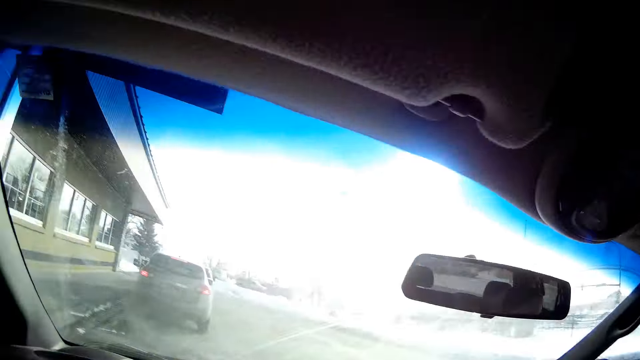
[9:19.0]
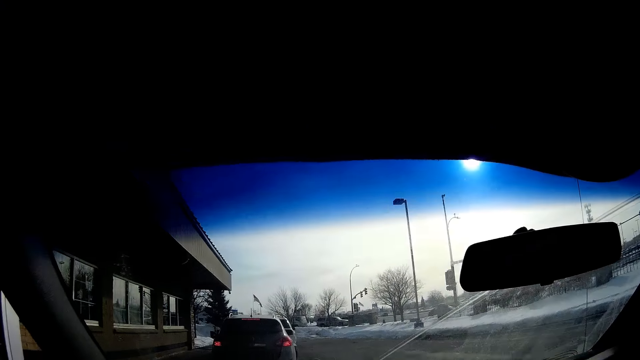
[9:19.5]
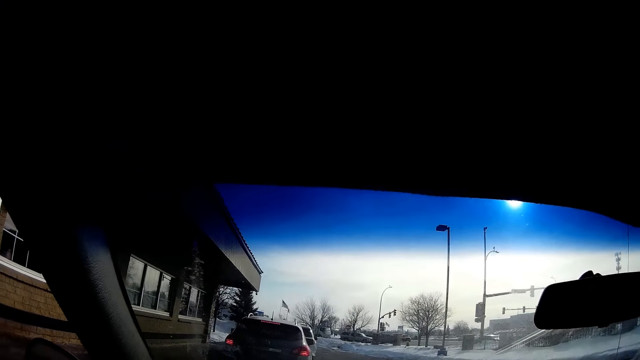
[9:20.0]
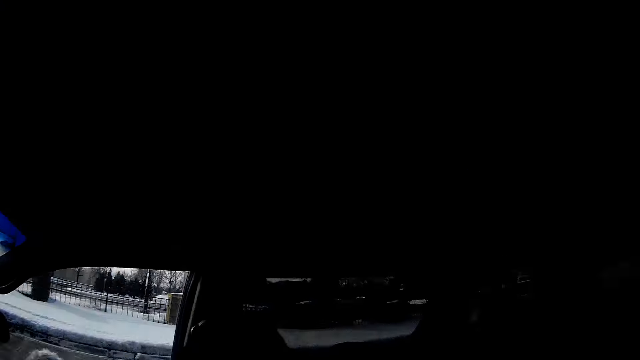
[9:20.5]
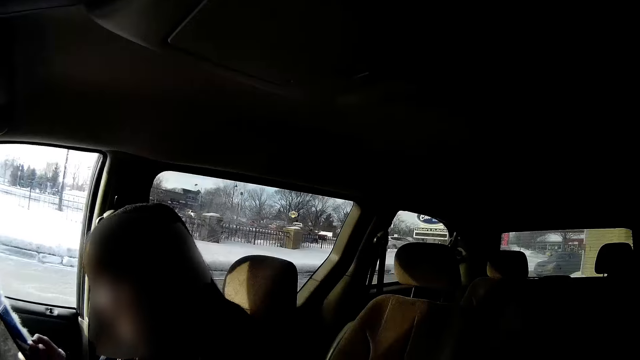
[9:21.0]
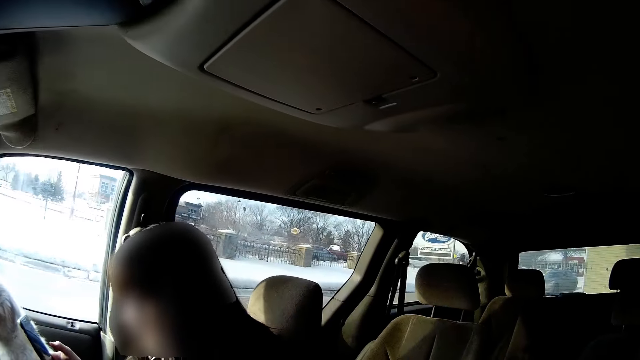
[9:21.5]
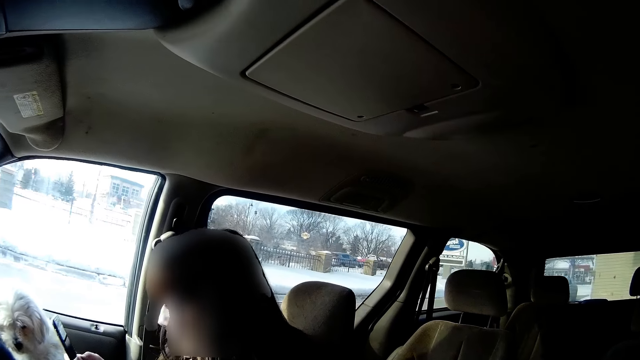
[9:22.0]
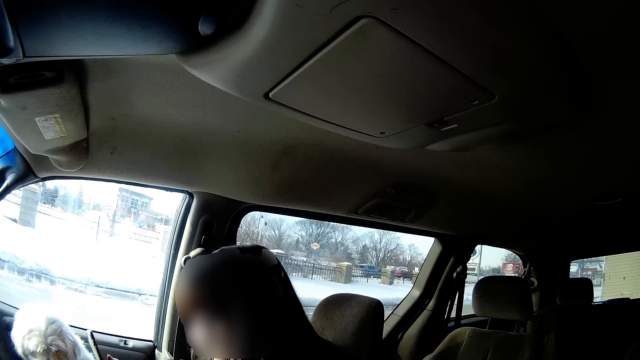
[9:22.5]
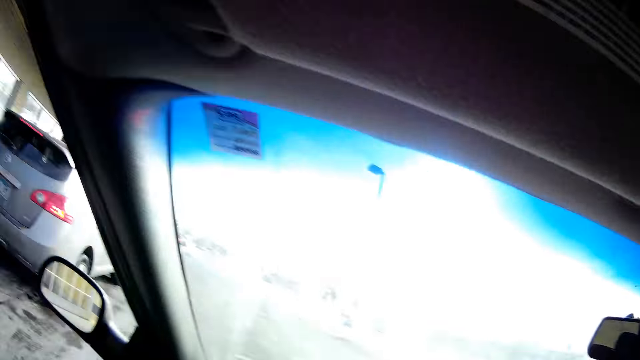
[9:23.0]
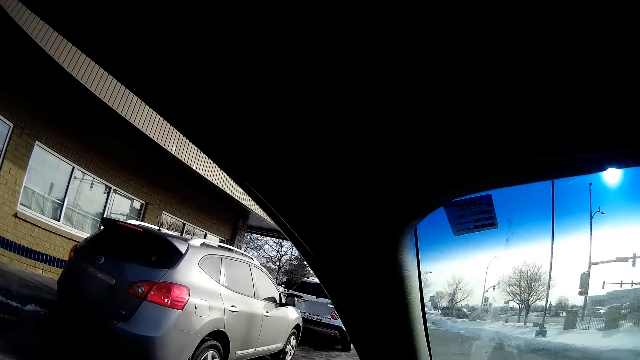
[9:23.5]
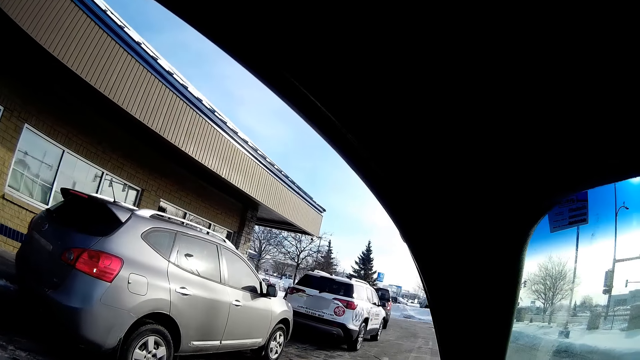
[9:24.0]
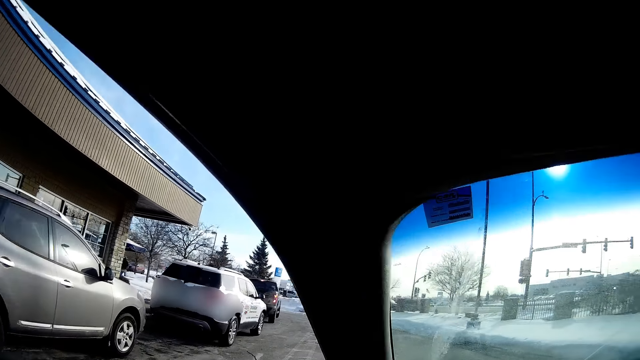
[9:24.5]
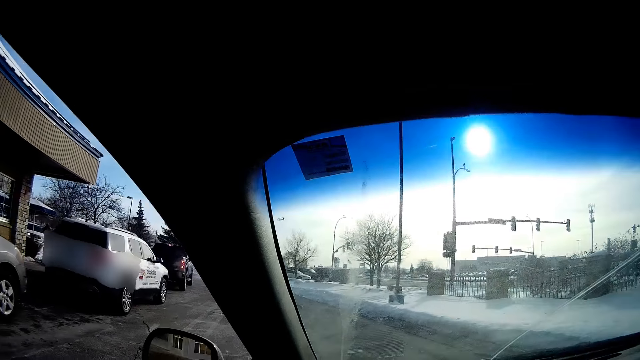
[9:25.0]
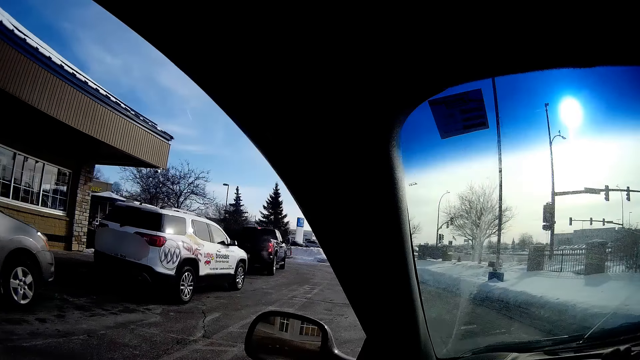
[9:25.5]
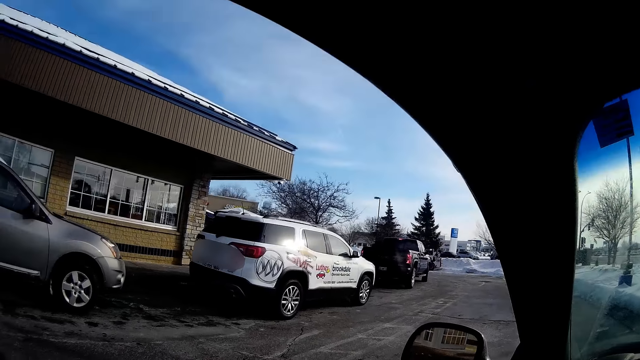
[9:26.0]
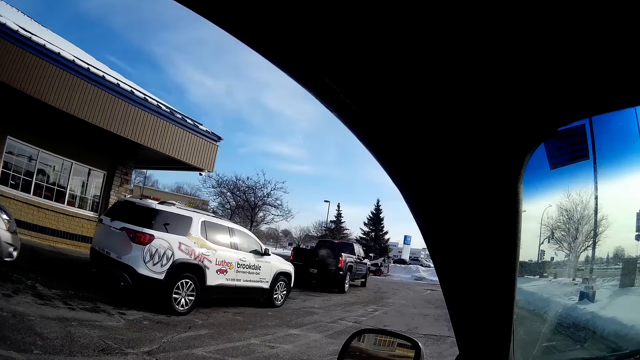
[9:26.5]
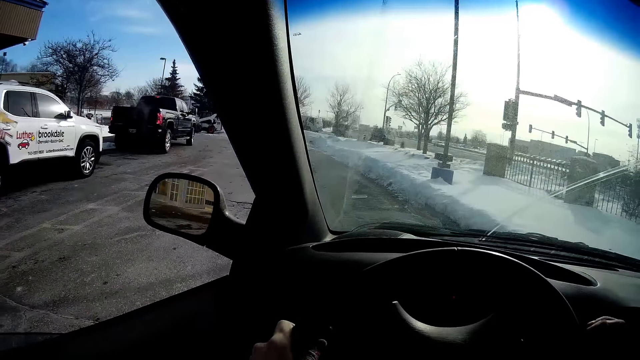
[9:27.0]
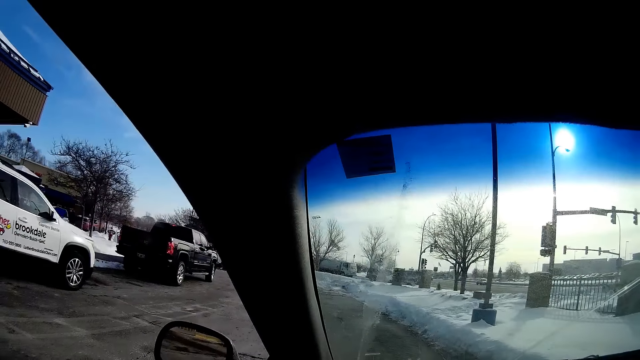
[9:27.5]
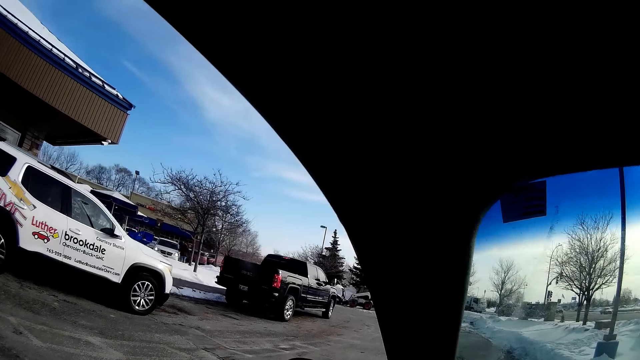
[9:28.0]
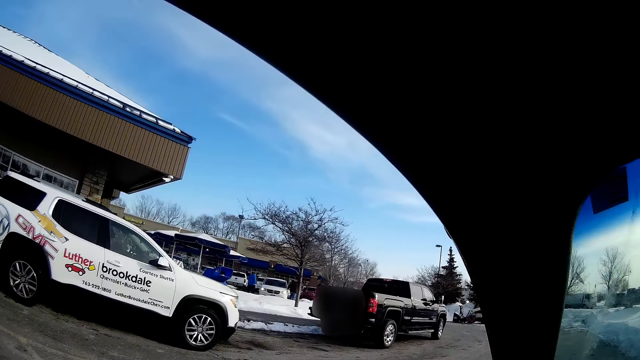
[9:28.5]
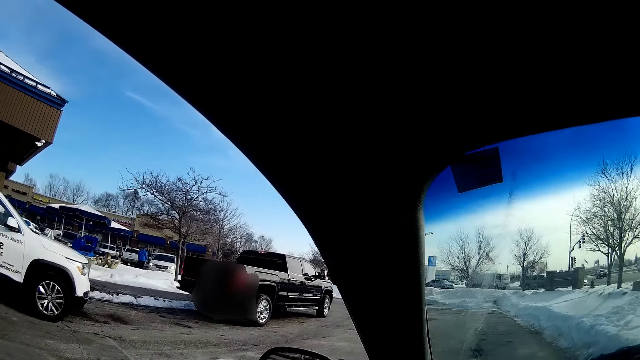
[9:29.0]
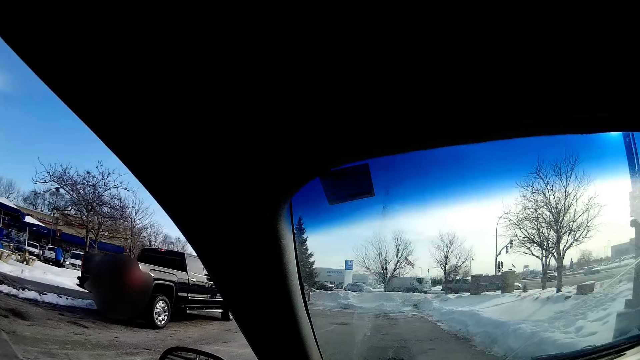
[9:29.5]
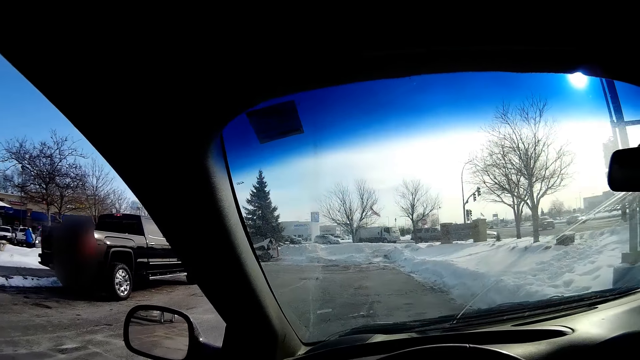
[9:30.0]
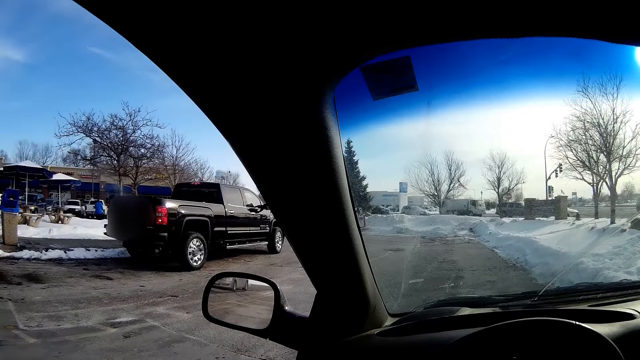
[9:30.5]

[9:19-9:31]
A lady stares at the smartphone. The camera wearer looks around. He drives the car on the road with both his hands on the wheel.

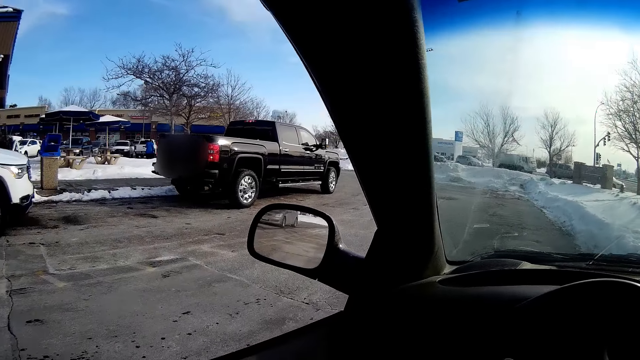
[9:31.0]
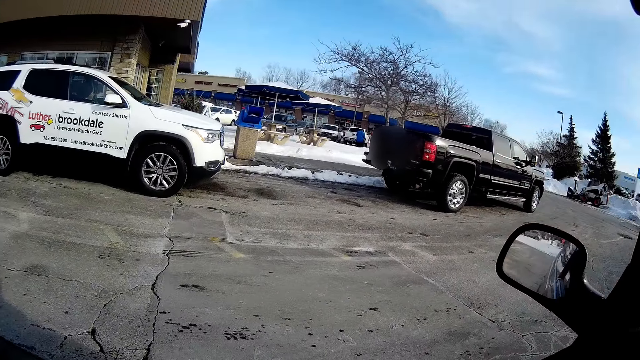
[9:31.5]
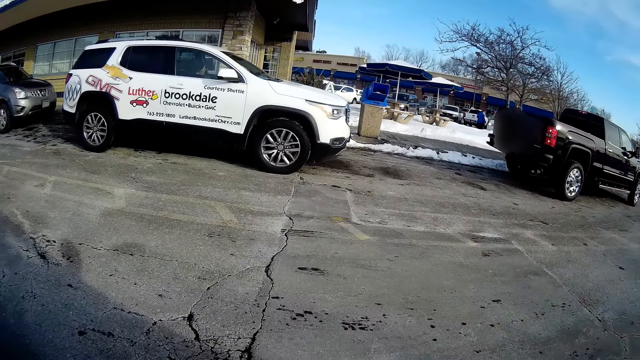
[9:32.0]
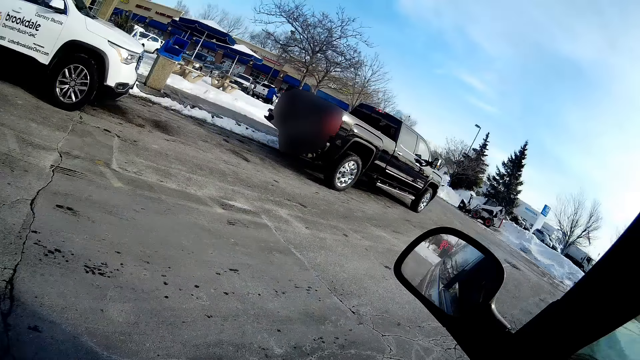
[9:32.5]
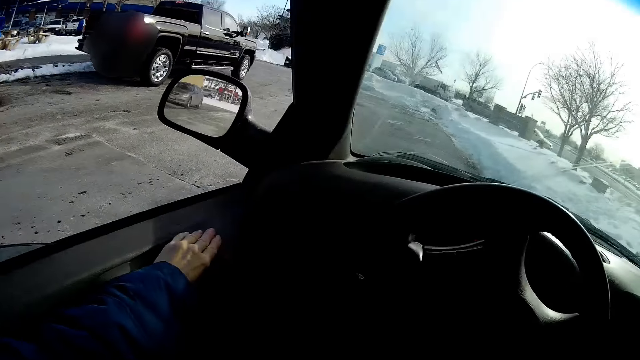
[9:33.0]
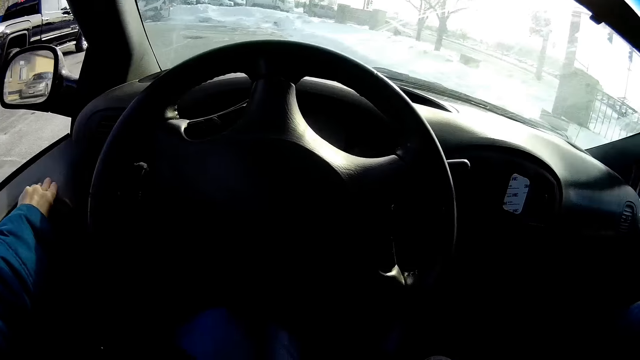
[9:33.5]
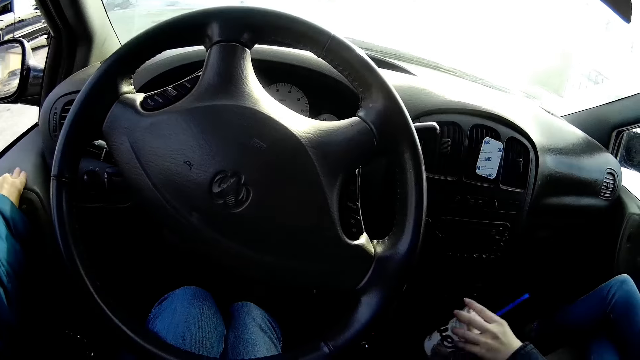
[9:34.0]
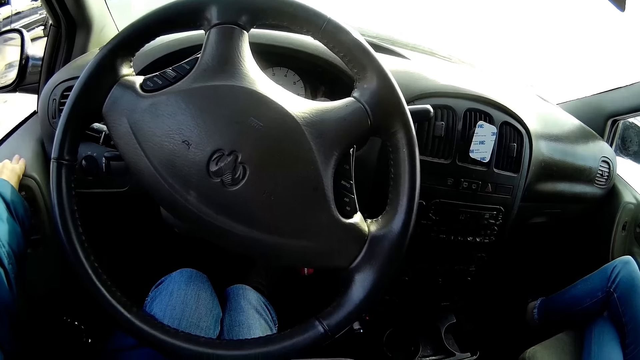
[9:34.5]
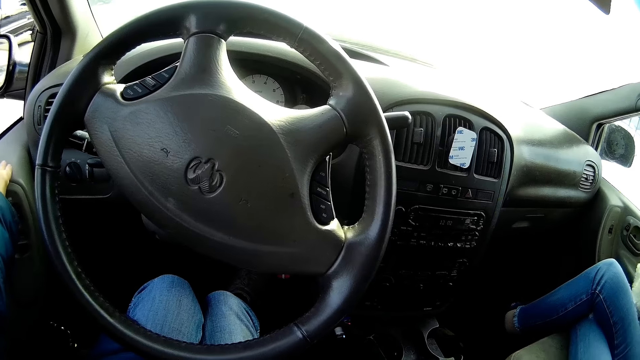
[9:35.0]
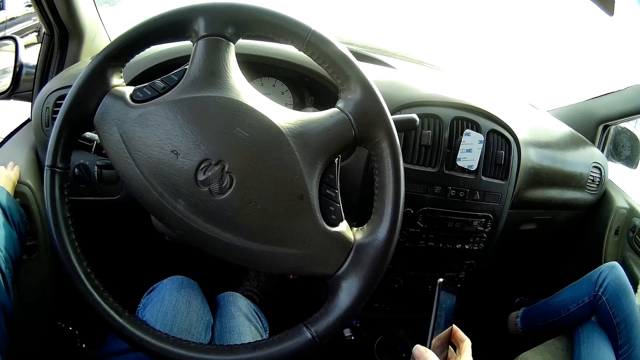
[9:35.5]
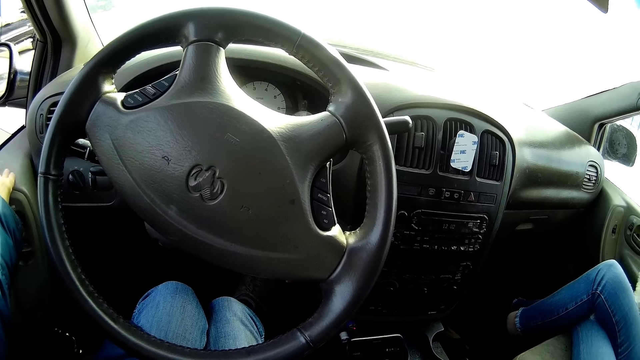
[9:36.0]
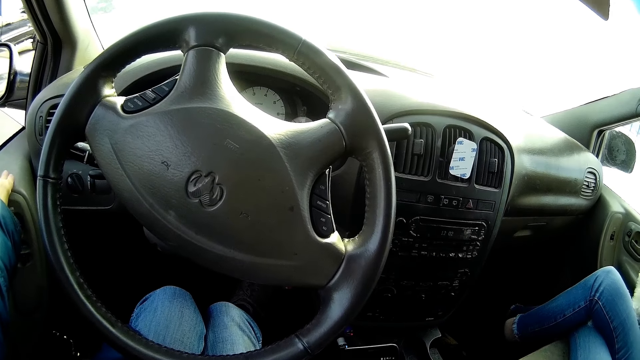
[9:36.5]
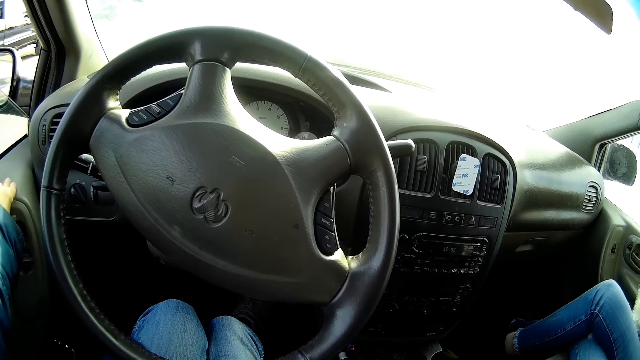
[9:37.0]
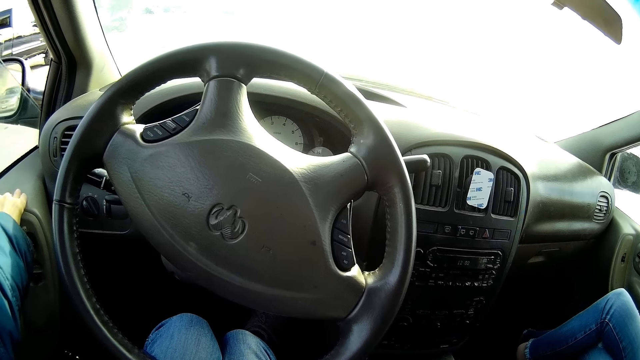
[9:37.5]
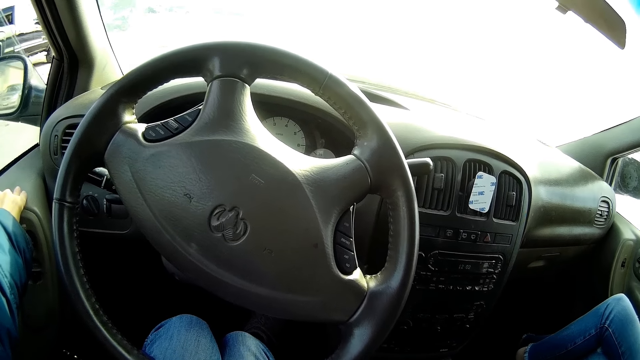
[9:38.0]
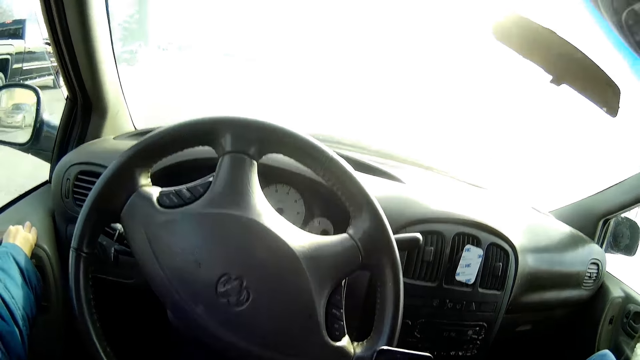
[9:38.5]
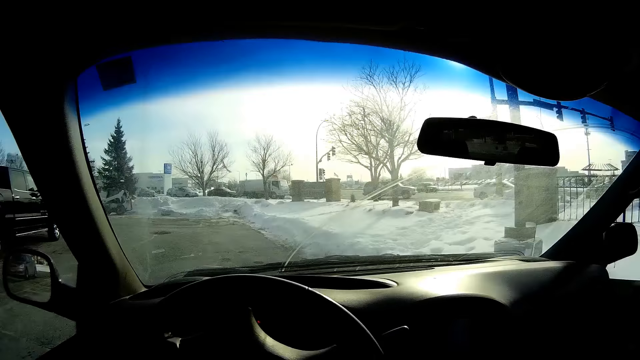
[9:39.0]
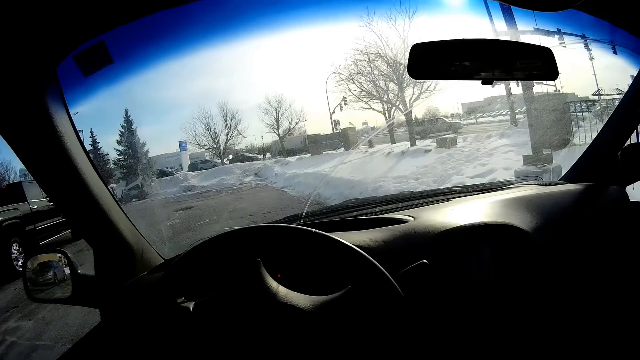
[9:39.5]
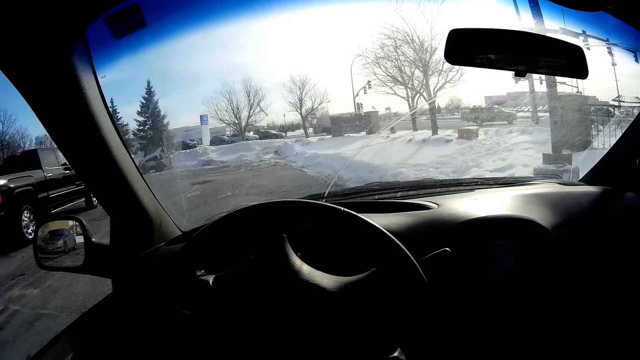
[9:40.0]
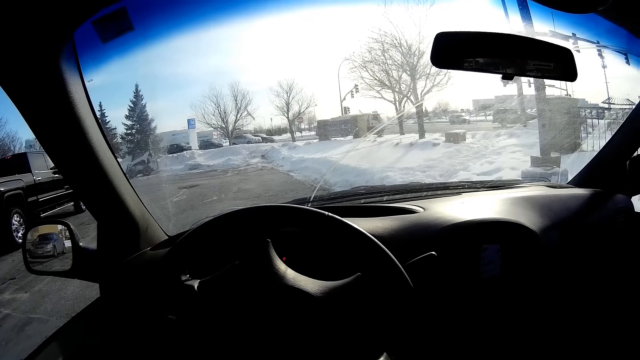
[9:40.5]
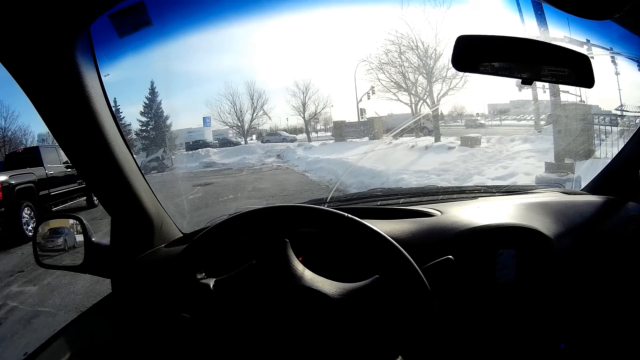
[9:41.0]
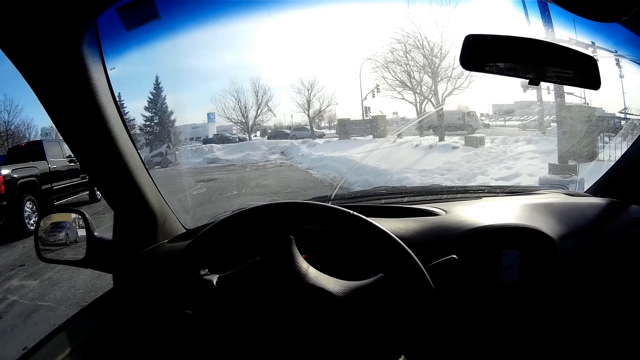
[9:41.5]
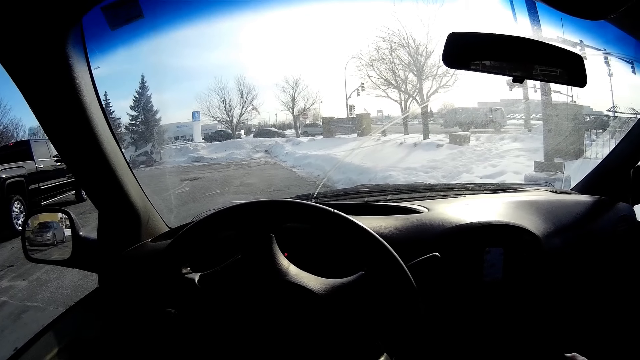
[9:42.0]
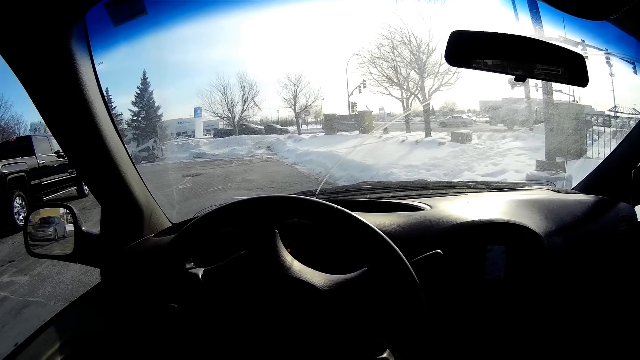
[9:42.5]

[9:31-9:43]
The camera wearer places his left hand on the car door. A woman picks up a cup from the car holder with her left hand. The camera wearer picks up a smartphone, holds the phone in his right hand, and looks at the phone. He rolls up the window of the car. He stares around on the road.
